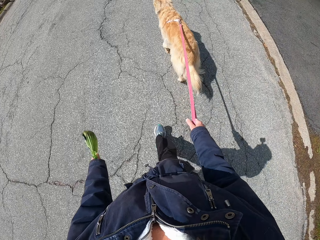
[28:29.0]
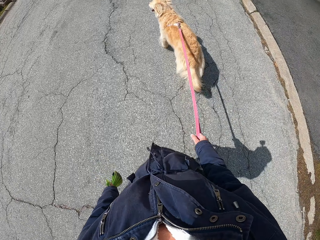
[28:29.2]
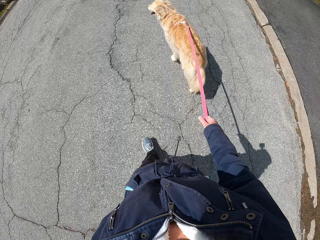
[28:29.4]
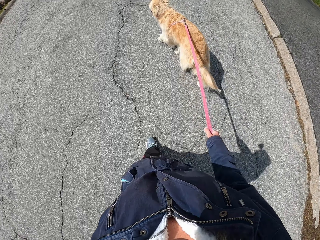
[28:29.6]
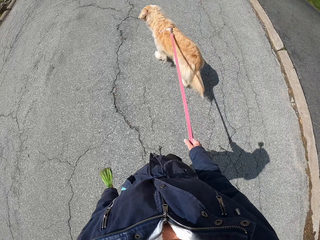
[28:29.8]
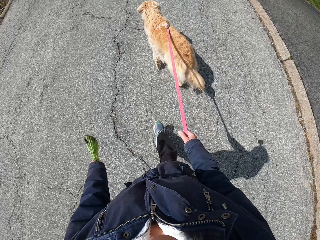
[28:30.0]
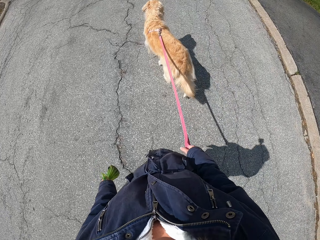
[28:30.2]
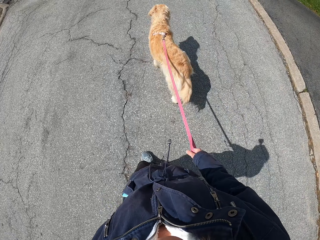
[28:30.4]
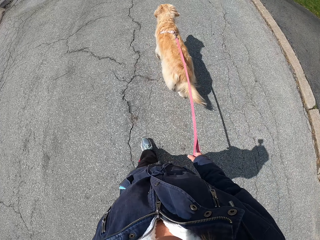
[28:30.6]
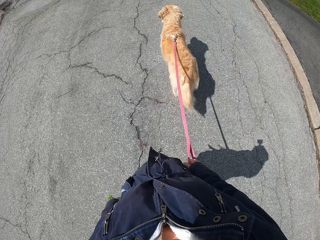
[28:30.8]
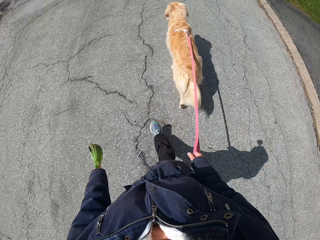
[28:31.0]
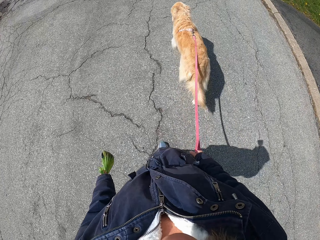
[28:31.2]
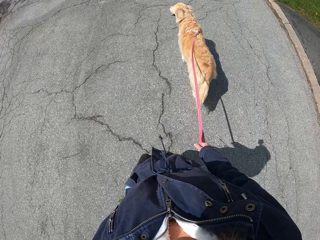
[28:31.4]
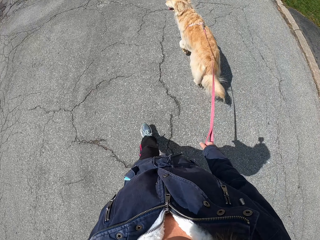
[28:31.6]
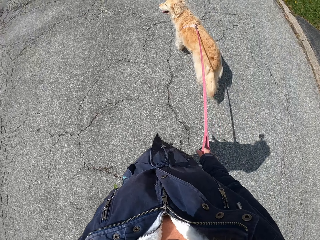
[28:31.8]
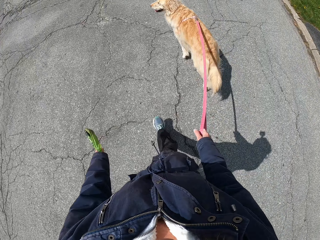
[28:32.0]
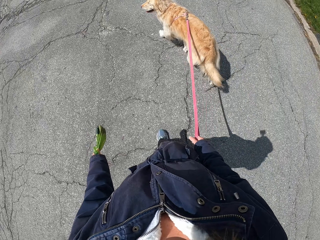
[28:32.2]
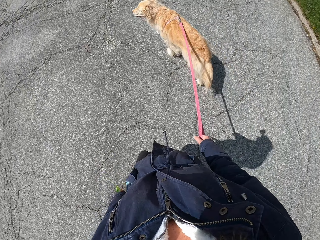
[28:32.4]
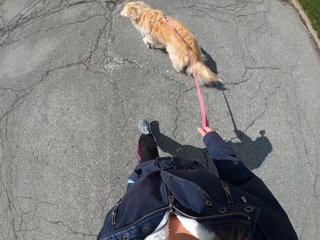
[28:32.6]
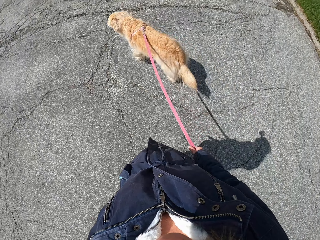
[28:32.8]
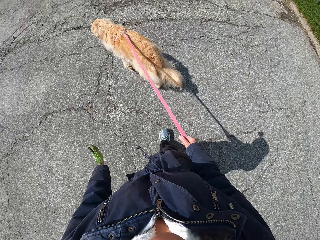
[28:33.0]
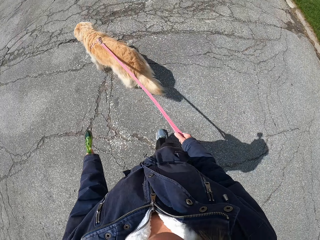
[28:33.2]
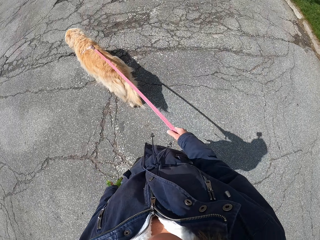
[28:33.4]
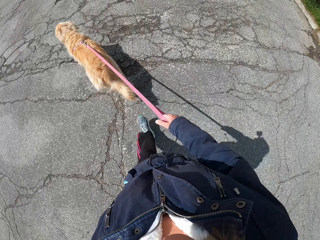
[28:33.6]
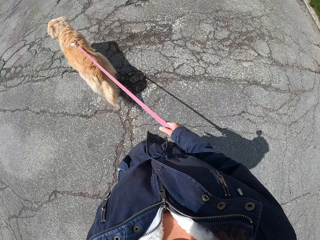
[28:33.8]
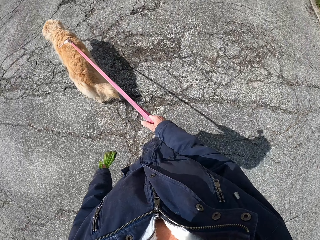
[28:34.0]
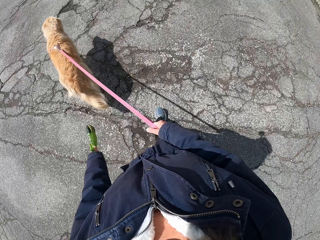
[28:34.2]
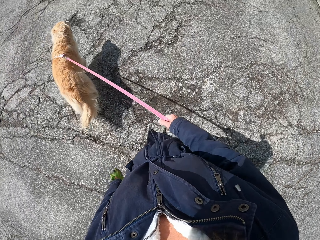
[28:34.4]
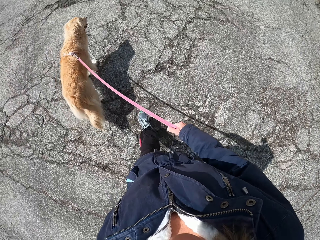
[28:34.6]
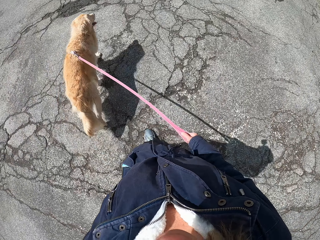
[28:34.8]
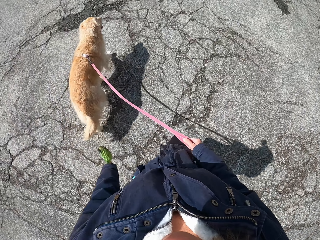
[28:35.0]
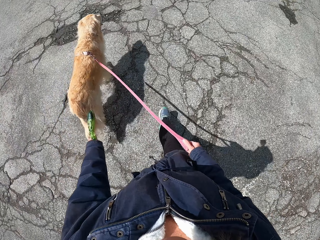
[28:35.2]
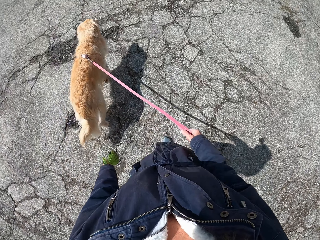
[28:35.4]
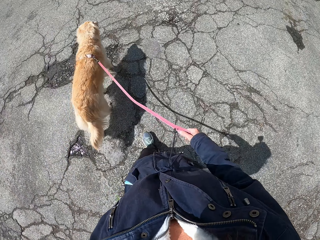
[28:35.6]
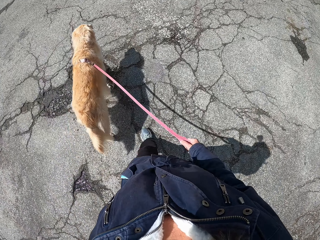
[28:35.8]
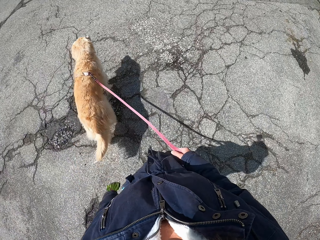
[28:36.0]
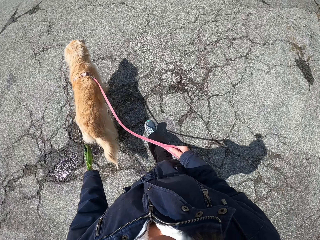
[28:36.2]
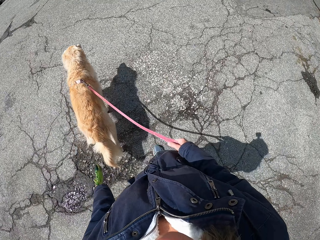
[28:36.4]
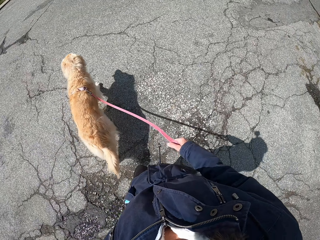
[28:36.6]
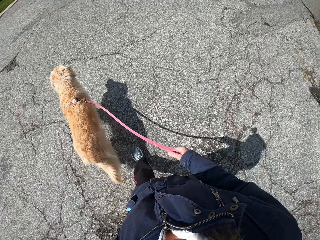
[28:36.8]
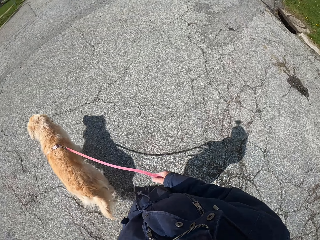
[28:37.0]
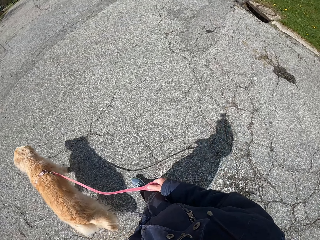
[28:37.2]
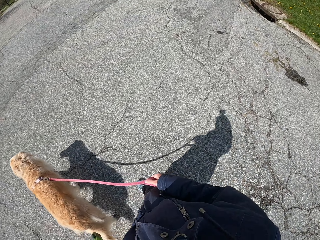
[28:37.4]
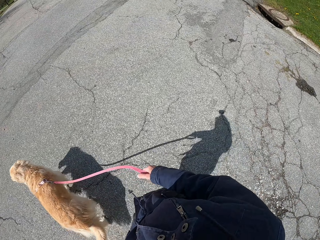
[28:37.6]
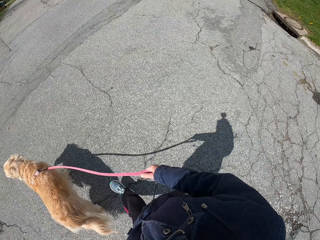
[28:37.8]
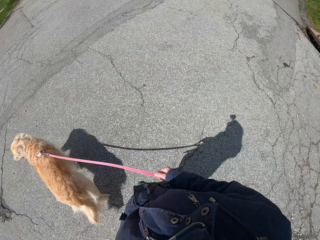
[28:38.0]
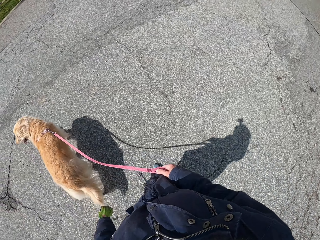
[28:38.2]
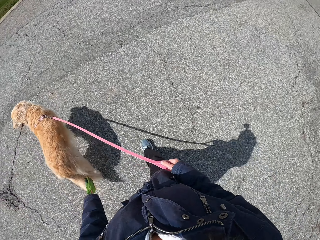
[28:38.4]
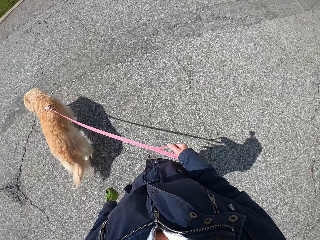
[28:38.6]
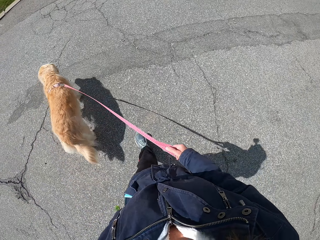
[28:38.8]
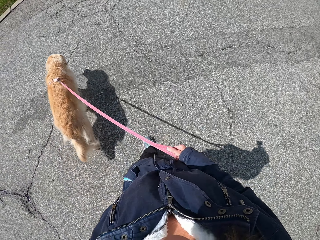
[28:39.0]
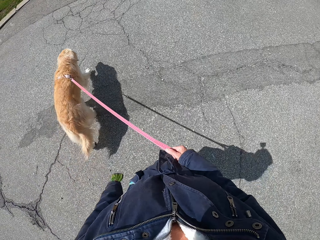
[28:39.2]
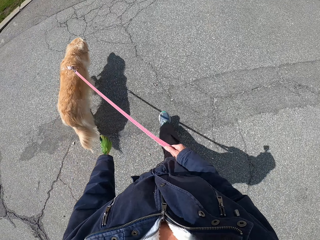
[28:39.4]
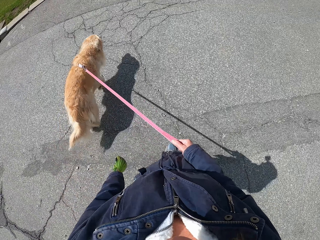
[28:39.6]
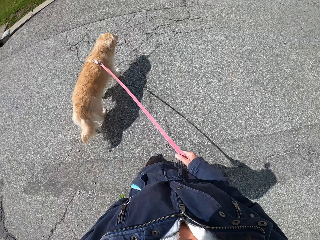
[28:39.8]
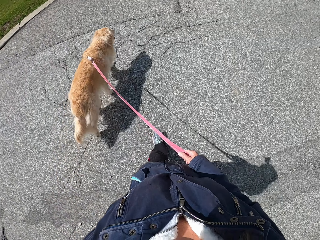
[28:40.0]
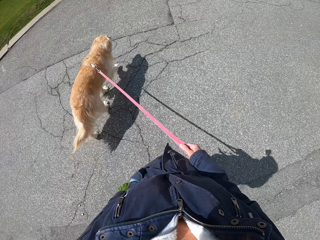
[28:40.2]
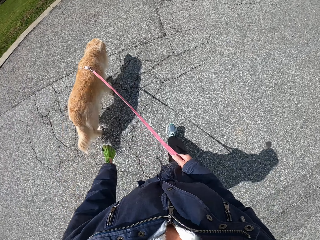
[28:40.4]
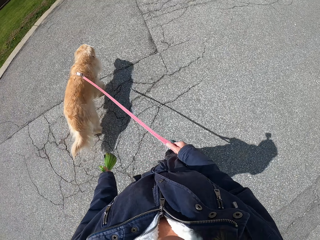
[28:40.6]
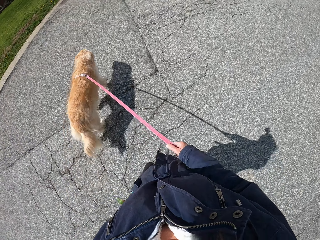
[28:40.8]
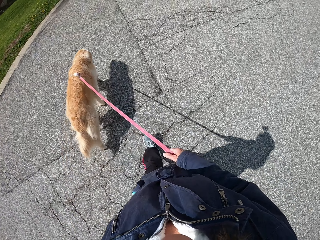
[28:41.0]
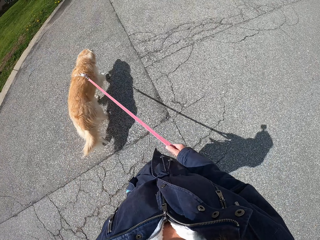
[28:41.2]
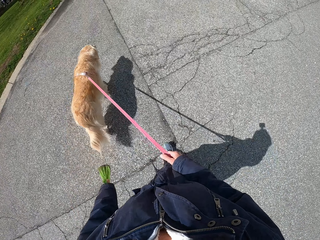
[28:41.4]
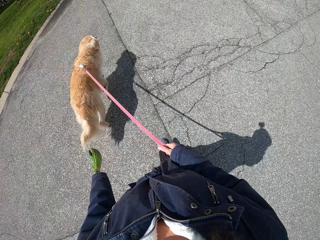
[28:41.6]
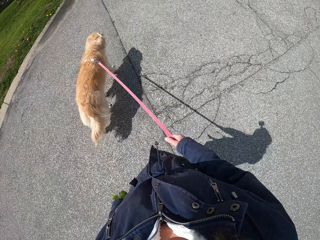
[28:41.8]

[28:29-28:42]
The camera wearer walks with the dog on the road. They walk across the road.

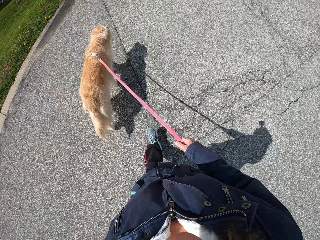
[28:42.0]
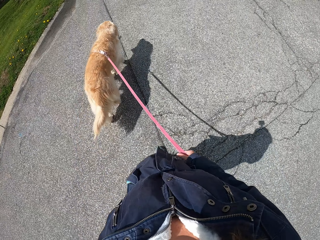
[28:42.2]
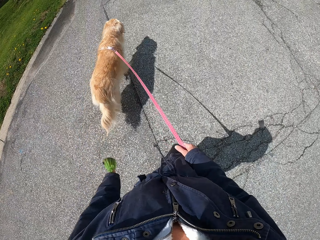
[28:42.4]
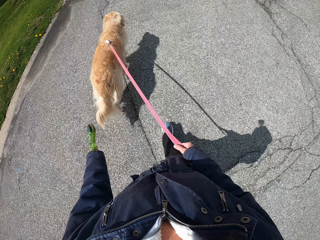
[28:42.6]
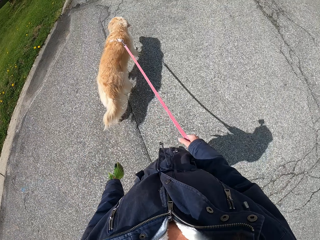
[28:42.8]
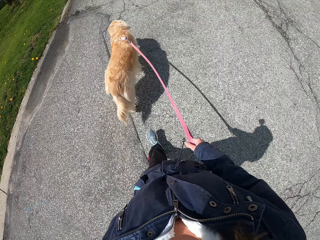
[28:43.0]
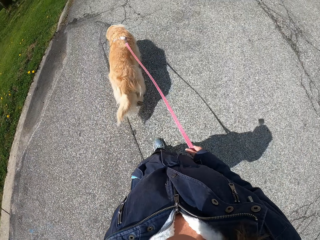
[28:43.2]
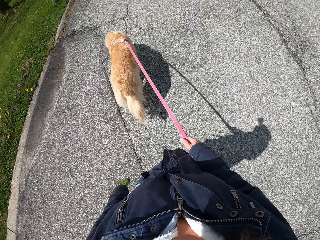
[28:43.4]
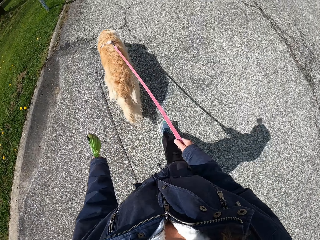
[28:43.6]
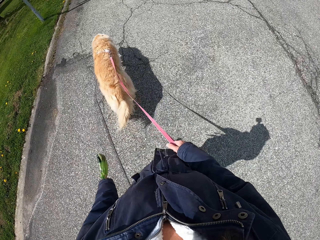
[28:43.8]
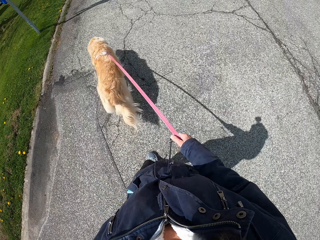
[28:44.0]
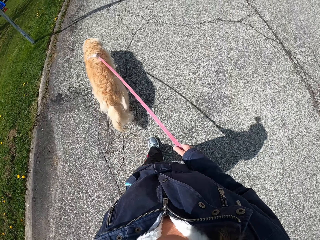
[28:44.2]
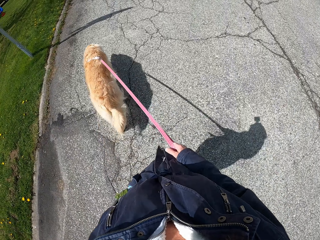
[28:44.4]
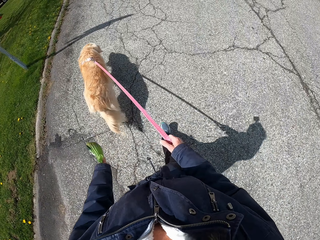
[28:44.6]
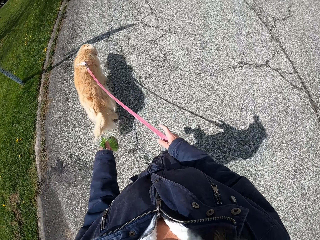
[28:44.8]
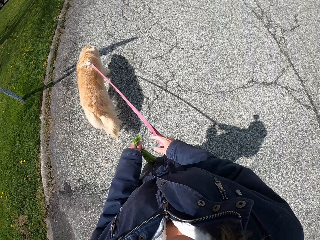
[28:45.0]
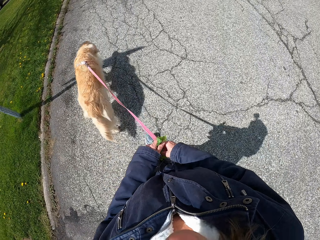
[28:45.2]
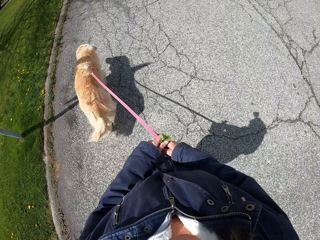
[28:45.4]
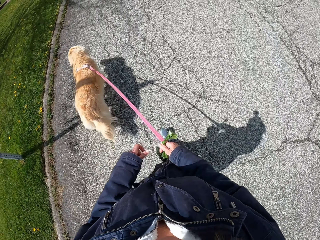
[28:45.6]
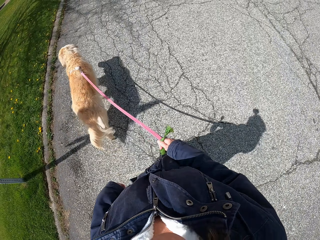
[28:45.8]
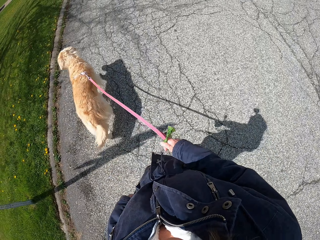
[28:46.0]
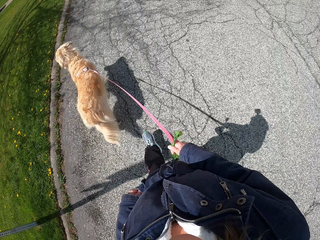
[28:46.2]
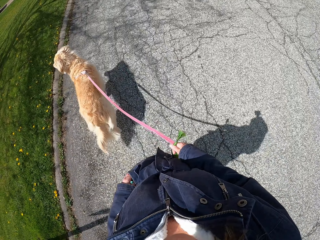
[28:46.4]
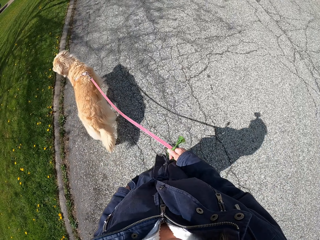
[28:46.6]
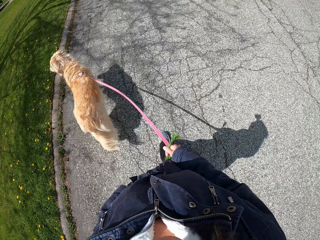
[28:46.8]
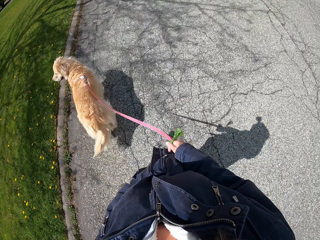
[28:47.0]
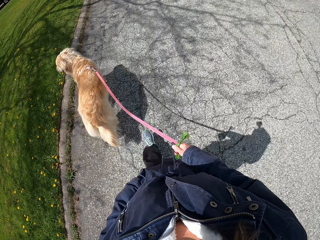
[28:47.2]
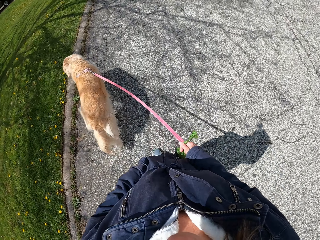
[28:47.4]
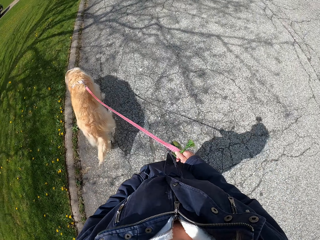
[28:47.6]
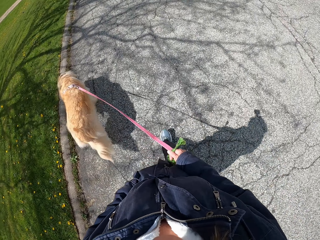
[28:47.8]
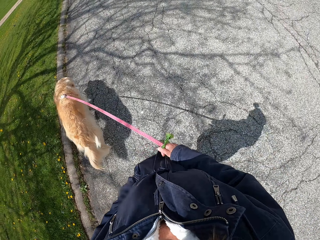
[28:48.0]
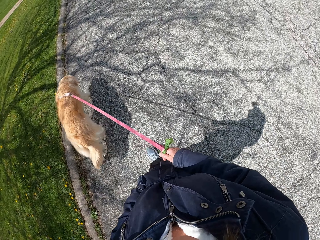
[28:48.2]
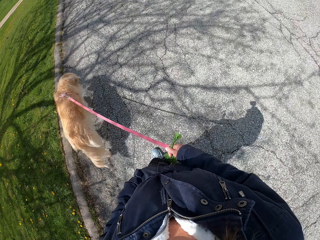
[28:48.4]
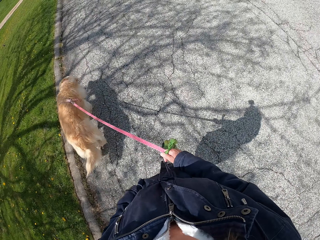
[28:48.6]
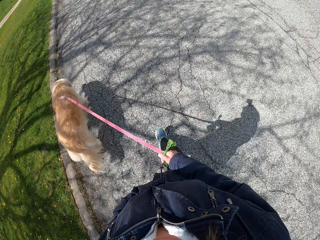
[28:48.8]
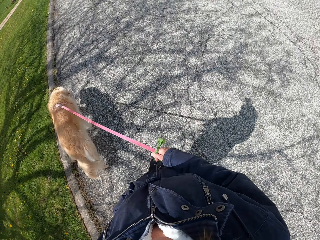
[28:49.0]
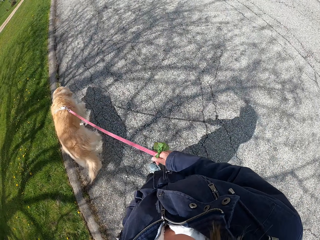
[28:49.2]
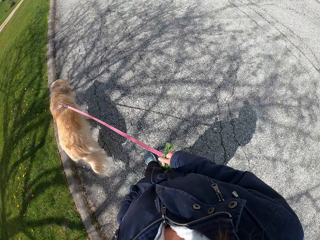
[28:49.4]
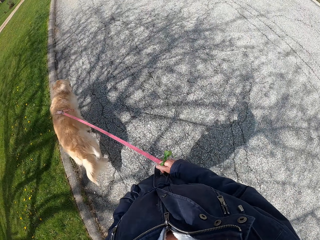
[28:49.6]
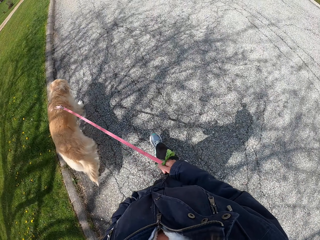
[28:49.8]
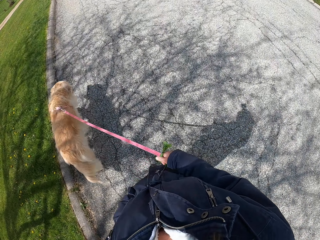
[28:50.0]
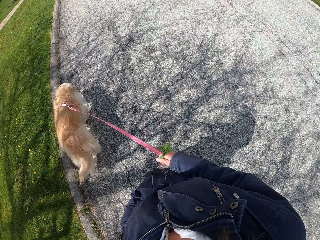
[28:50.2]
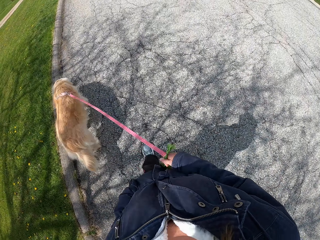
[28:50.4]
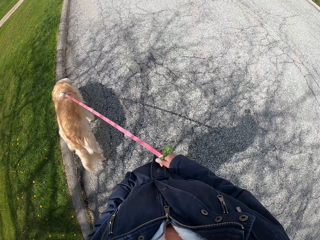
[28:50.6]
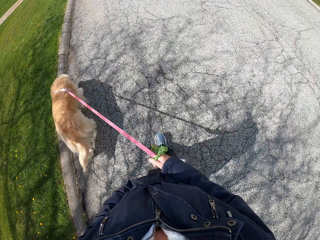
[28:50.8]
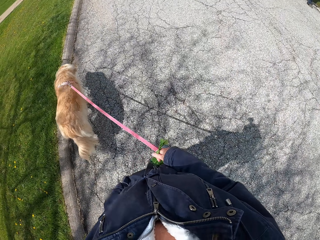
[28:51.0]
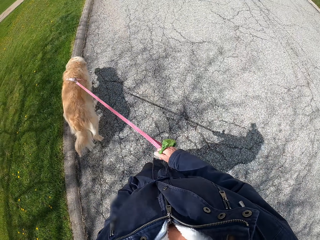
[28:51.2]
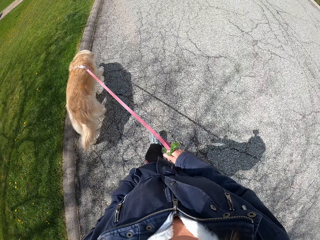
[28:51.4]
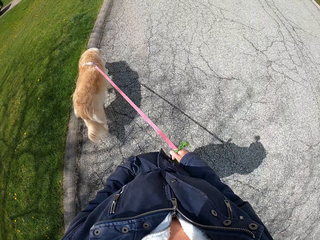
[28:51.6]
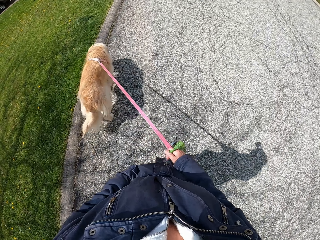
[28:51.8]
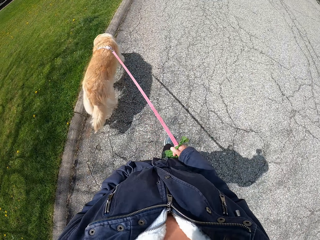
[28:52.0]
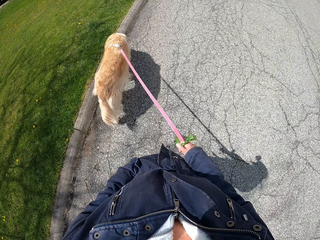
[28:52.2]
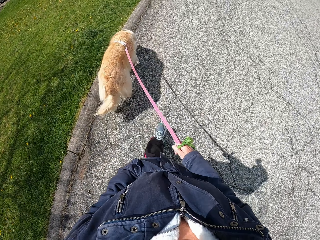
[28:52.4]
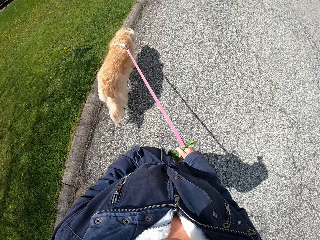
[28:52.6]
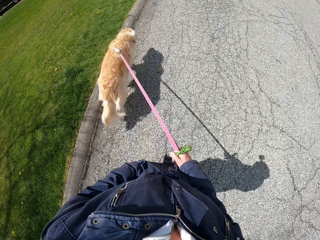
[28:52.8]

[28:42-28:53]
The camera wearer holds the nylon paper with both hands. She changes the nylon paper from the left to the right hand. She pockets her left hand on the jacket.
